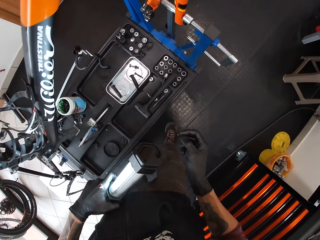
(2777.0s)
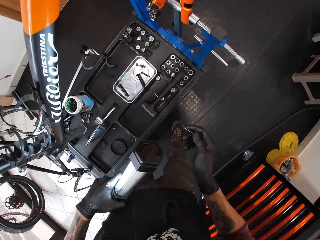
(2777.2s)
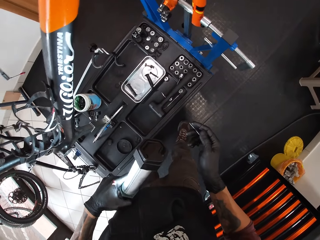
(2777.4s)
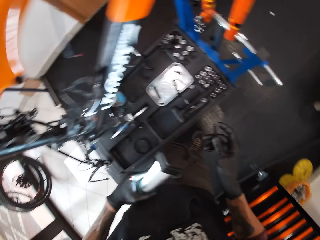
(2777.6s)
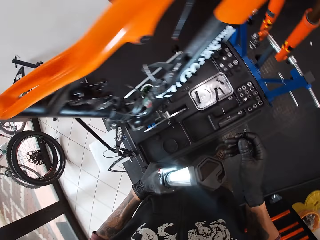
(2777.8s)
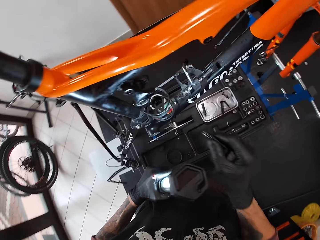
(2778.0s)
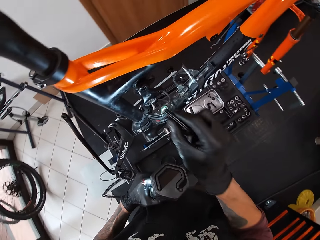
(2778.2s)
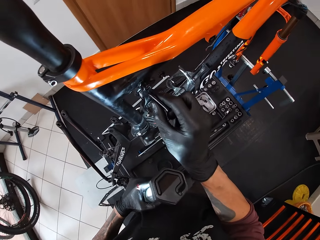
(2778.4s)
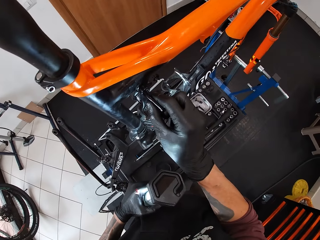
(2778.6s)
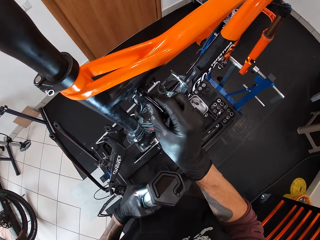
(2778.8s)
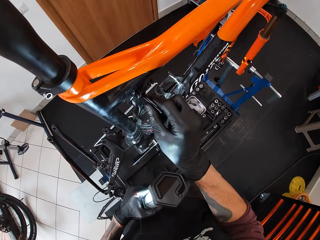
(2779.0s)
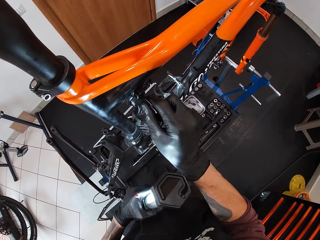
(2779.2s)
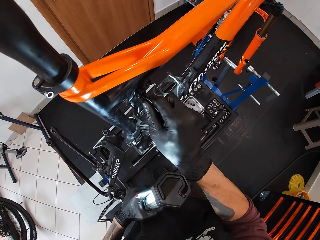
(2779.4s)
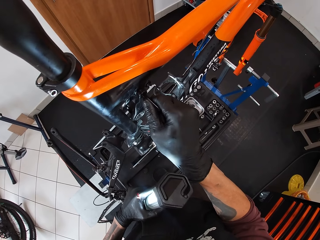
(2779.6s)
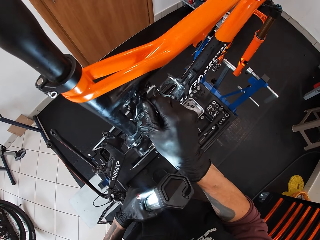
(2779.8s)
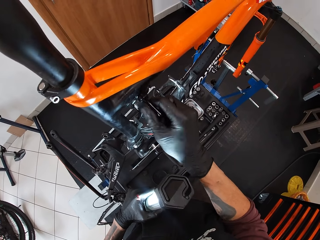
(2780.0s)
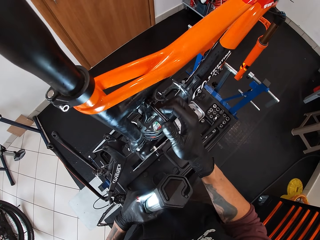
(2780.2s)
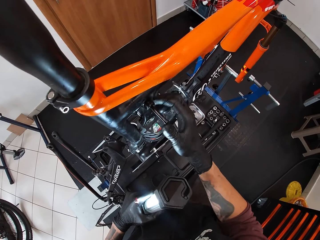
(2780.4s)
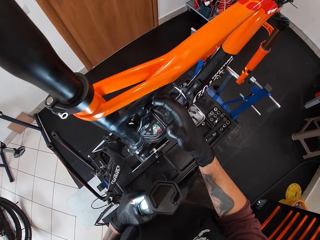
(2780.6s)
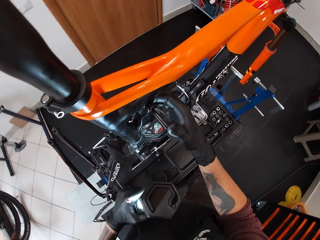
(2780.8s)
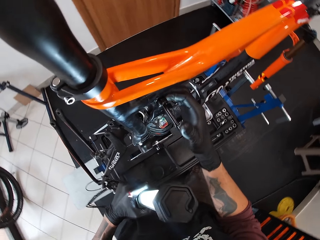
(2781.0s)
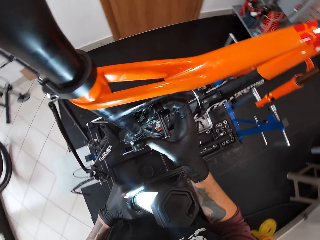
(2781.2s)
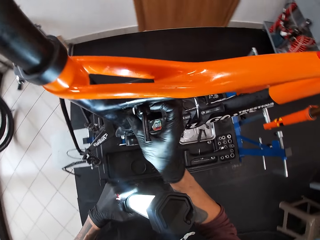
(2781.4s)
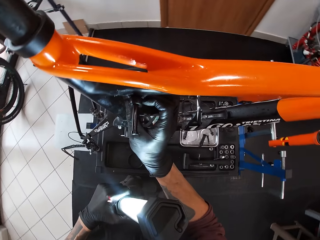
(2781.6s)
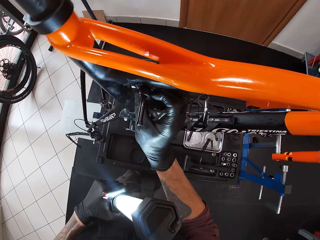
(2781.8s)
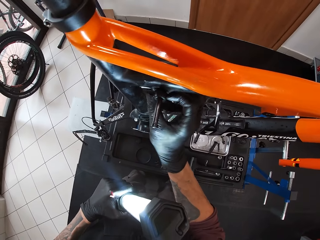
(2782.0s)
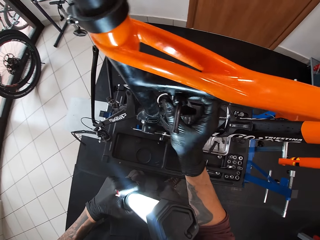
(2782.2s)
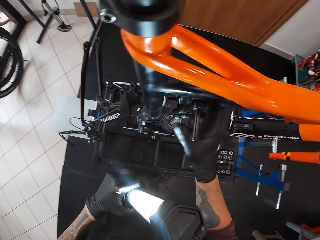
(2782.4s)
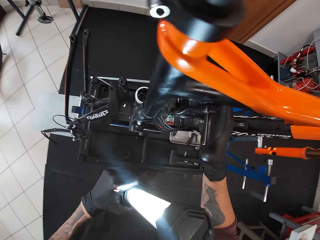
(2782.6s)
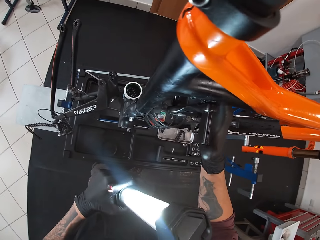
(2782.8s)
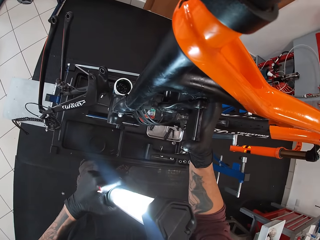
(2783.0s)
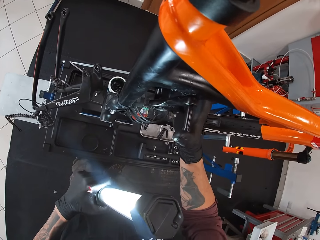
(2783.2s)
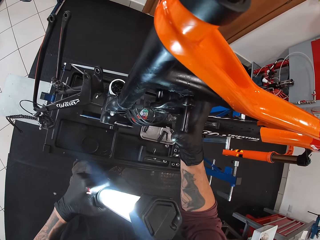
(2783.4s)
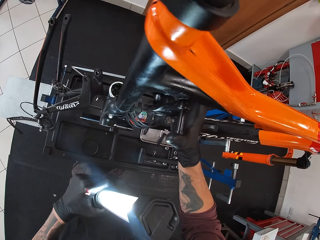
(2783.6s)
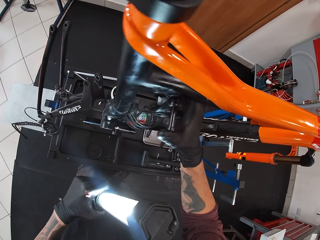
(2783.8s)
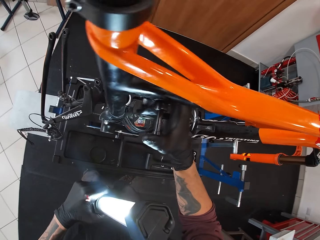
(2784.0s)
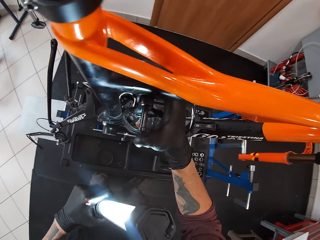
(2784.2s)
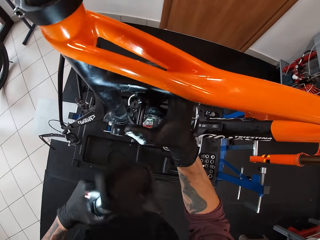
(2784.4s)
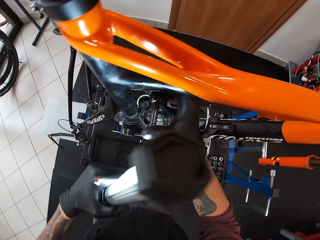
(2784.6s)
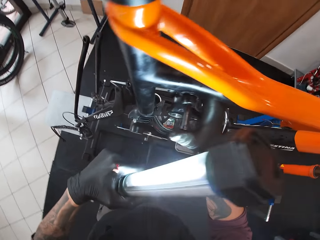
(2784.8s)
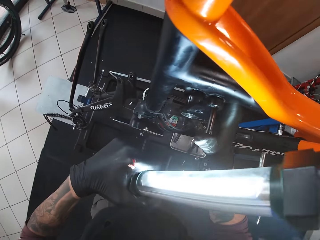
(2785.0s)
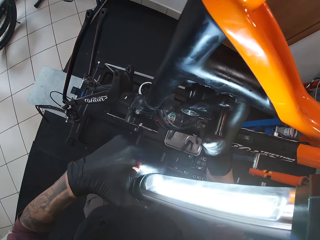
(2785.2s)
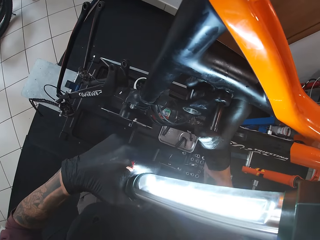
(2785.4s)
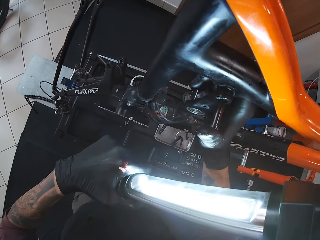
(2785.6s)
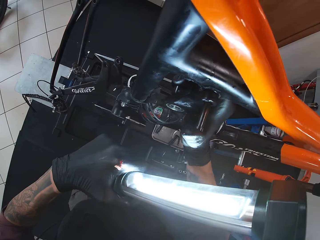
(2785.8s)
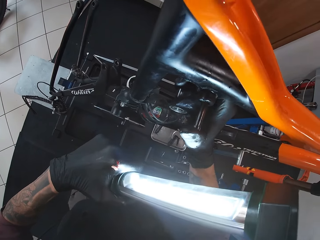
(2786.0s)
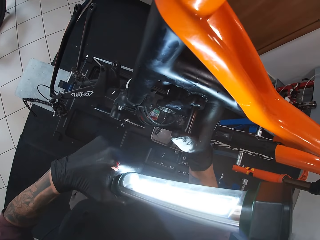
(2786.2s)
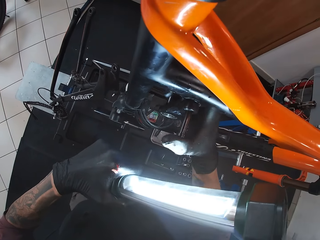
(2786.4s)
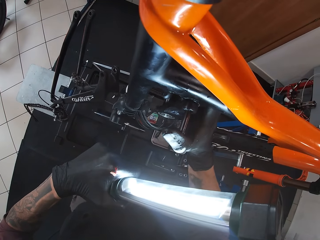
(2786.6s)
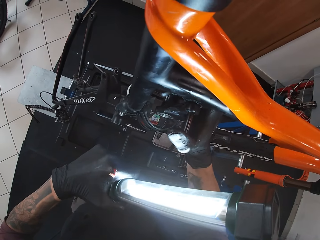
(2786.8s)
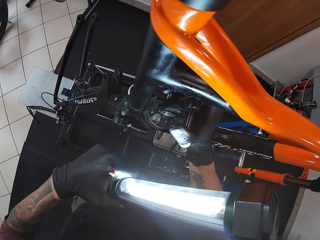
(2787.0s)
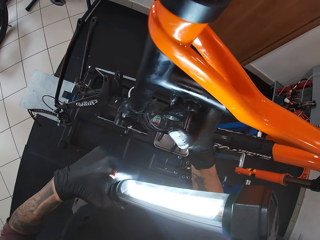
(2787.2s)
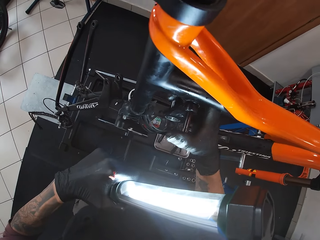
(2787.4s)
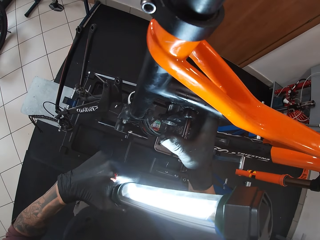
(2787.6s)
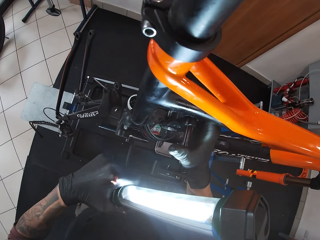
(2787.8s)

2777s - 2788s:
The camera wearer puts the bolt into the bicycle hole with his left hand. He pushes the bolt into the bicycle with his right hand.

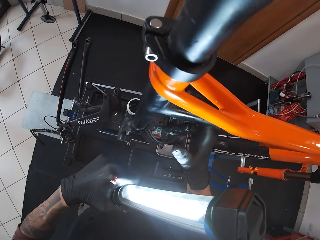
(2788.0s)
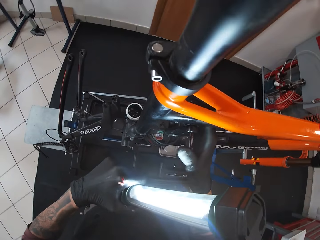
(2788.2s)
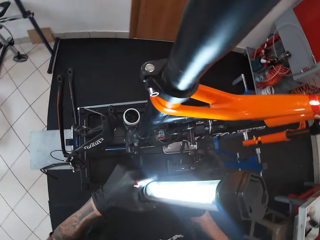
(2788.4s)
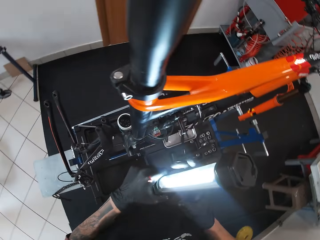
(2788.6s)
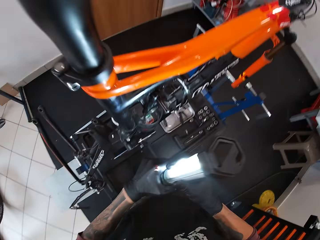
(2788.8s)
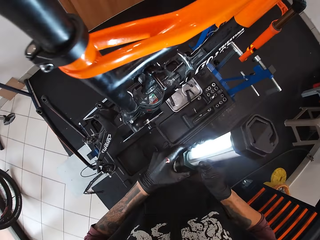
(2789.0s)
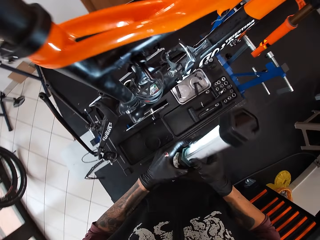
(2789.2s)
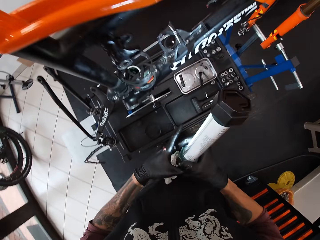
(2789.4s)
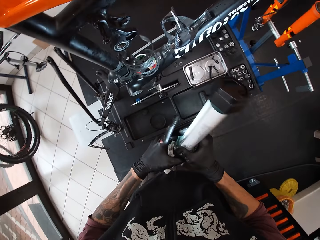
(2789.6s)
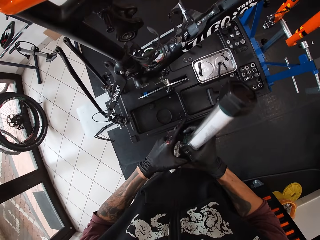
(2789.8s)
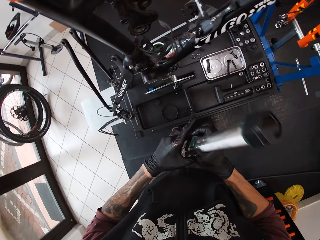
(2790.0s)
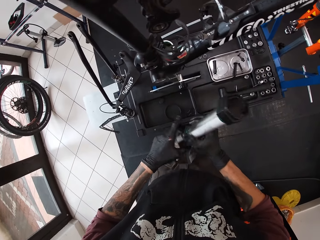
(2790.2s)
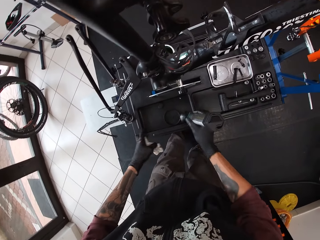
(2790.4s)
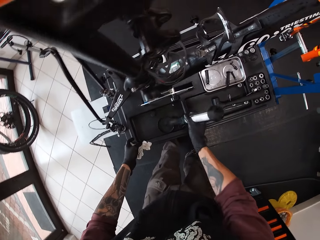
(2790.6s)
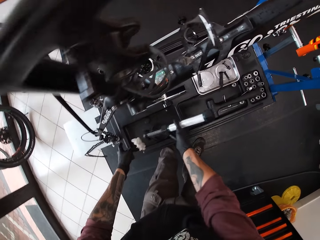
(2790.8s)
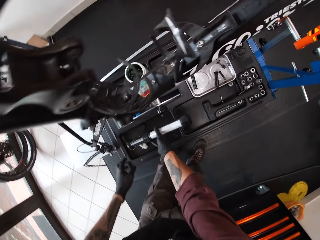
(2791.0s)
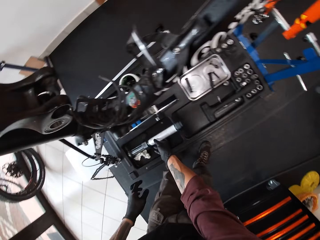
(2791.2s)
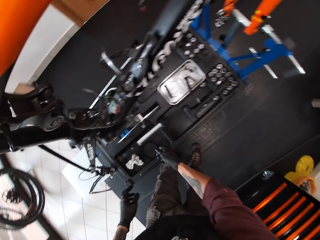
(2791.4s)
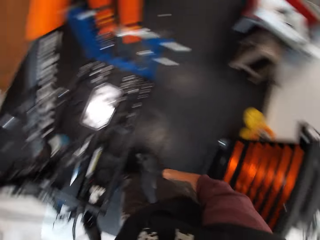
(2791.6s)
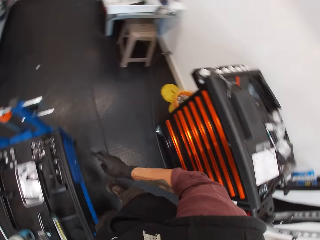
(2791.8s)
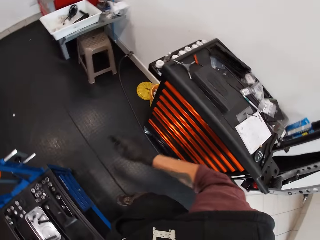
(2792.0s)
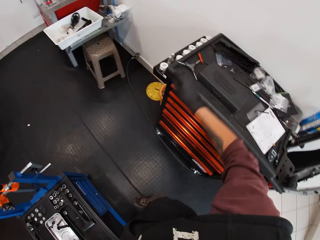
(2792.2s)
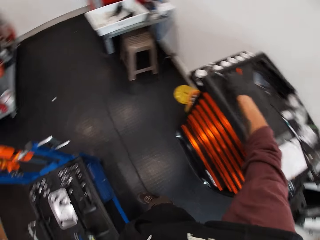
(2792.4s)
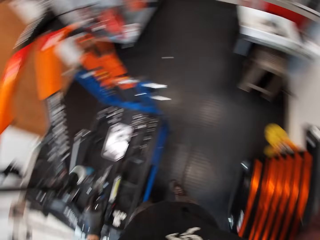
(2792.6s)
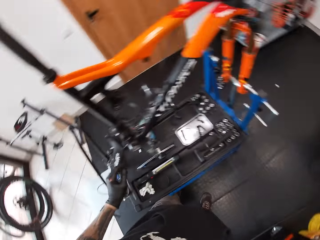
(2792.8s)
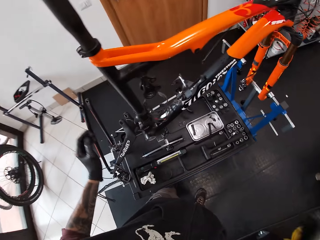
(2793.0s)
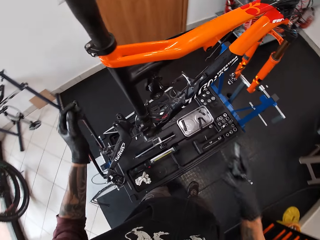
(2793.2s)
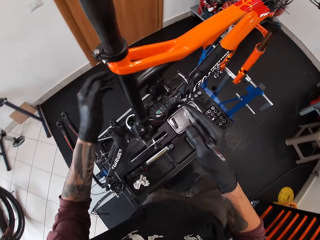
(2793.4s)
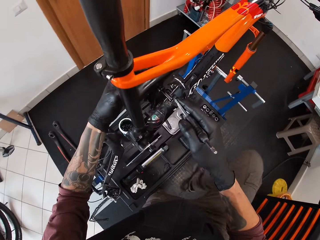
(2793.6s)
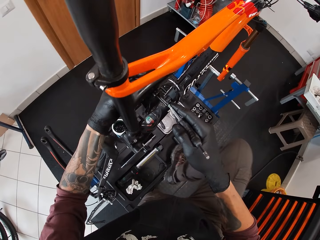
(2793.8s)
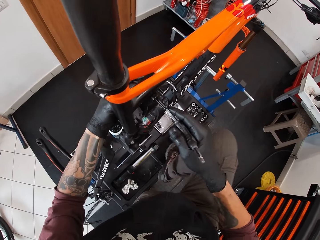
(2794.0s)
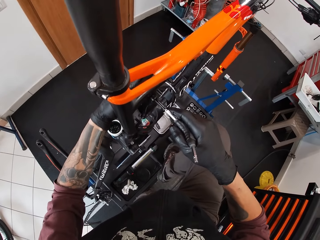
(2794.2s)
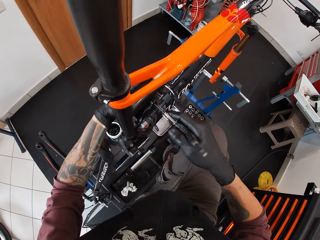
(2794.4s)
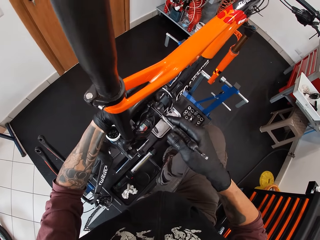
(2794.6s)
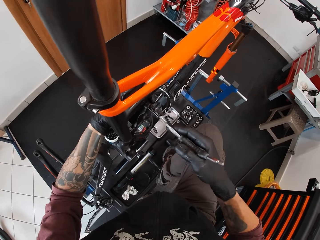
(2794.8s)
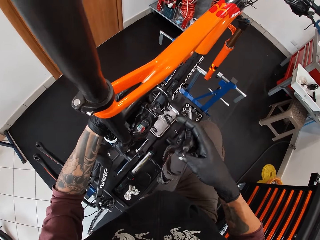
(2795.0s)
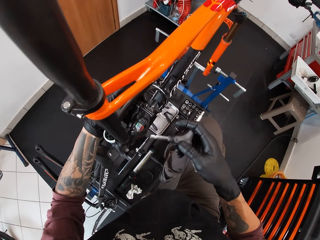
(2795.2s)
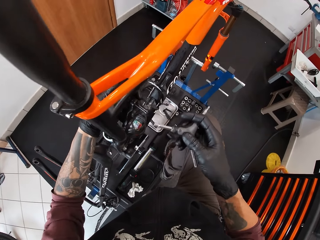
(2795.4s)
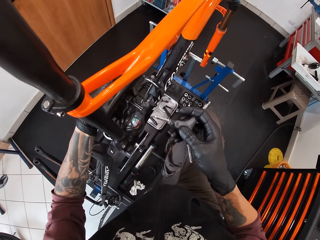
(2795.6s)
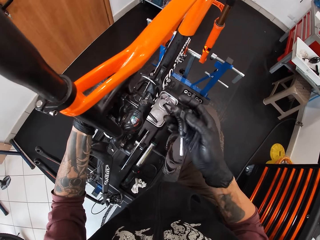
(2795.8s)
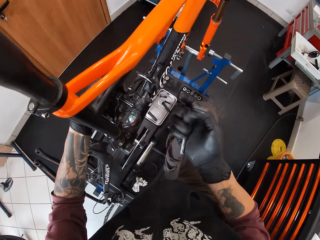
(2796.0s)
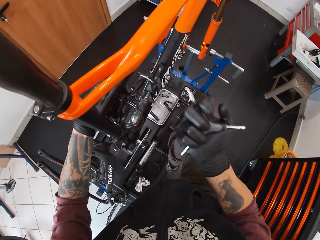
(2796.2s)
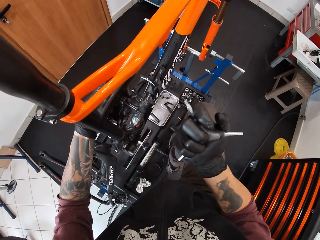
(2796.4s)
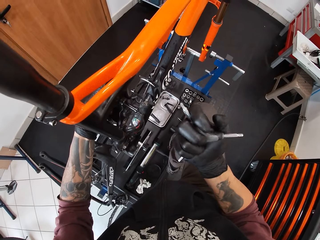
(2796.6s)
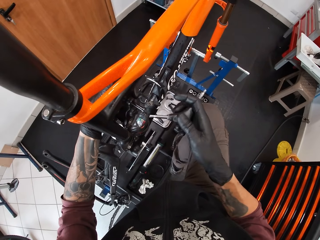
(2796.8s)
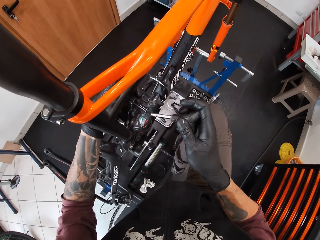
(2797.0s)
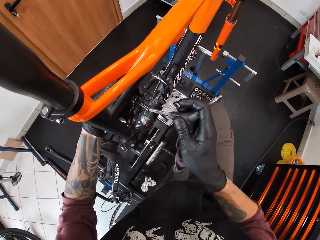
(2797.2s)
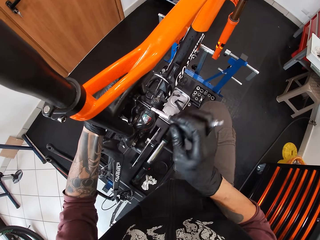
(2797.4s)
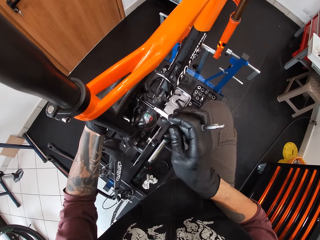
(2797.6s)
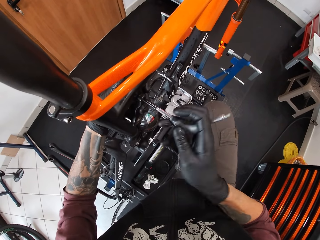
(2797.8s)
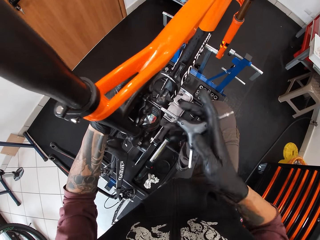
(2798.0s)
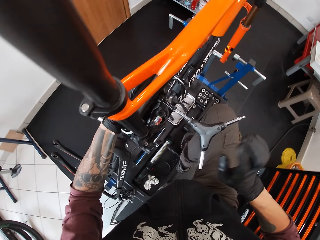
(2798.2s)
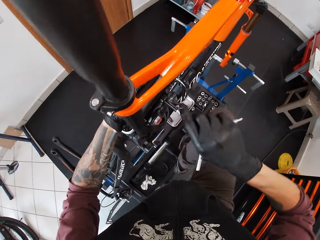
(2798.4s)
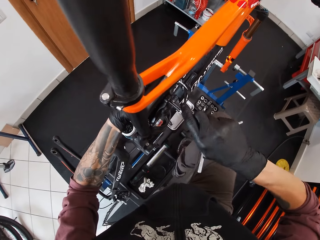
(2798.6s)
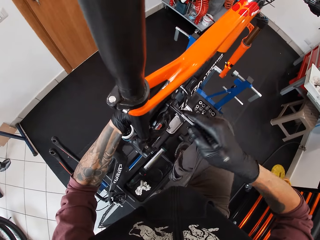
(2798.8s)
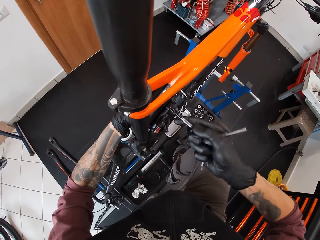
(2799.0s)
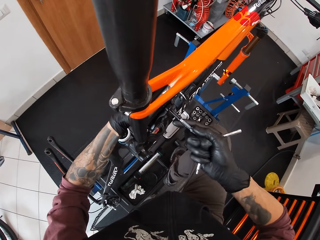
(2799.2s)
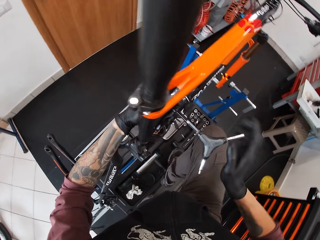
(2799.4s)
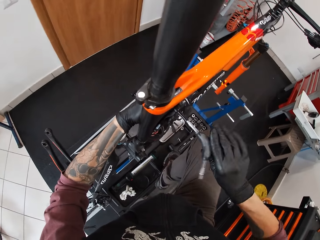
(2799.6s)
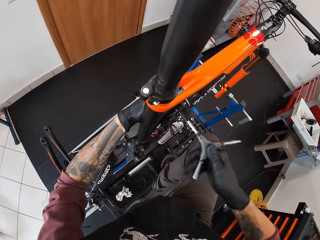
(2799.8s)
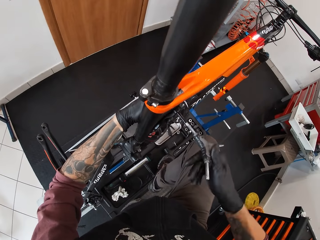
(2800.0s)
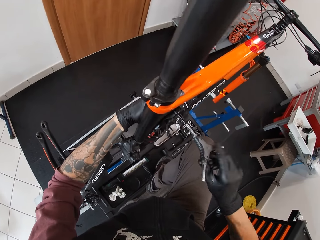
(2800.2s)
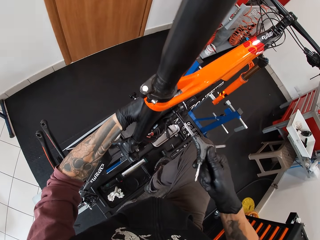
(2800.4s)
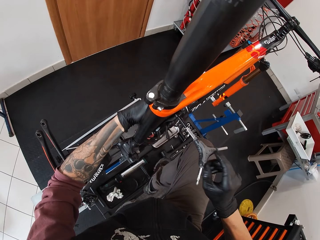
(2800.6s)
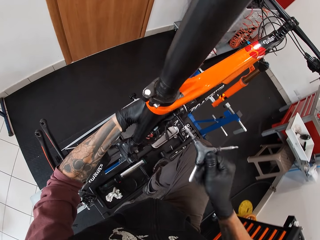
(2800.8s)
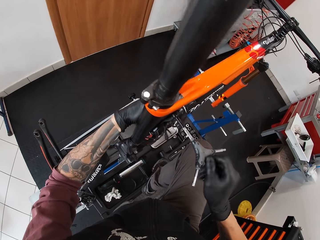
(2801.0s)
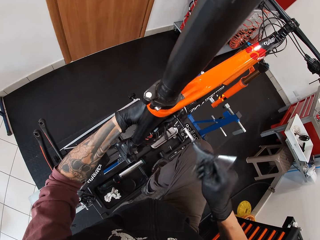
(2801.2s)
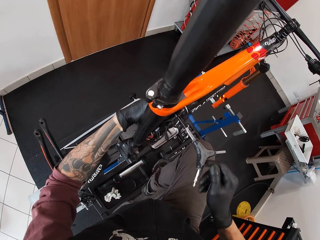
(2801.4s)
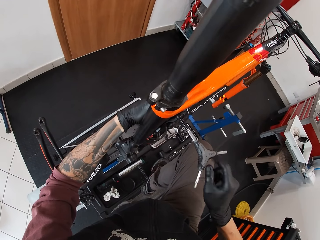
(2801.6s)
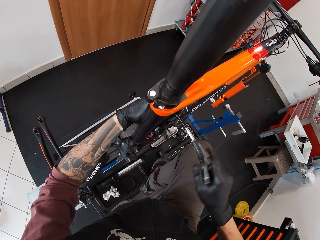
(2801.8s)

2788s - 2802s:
The camera wearer puts a serviette on the table. He drops the lamp on the tool box with his right hand. He picks up the screwdriver from the tool box with his right hand. He holds the bicycle. He screws the bolt with the screwdriver into the bicycle hole with his right hand.
